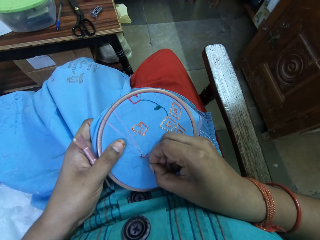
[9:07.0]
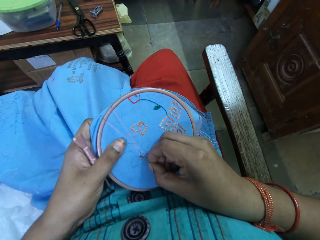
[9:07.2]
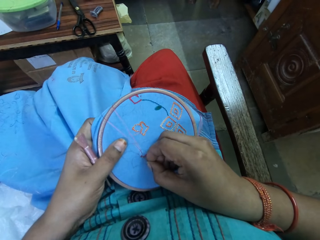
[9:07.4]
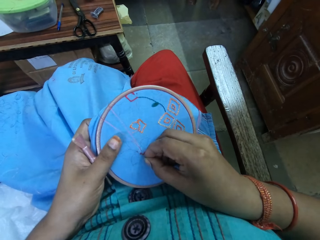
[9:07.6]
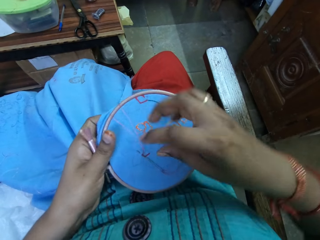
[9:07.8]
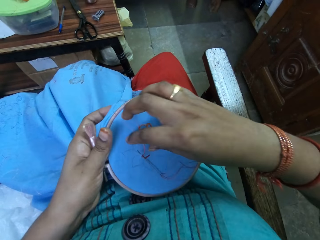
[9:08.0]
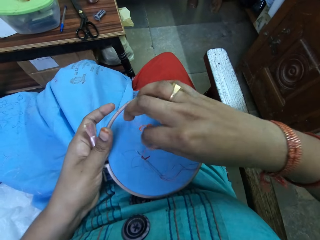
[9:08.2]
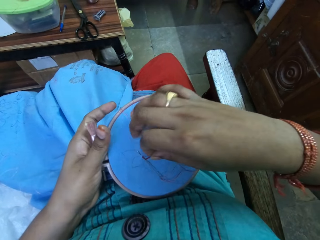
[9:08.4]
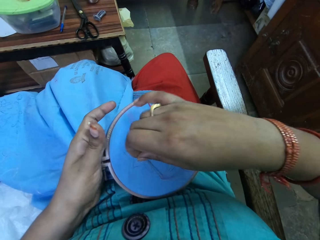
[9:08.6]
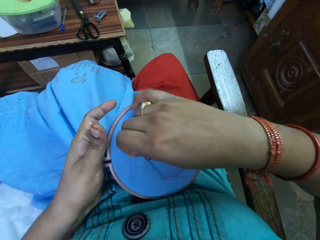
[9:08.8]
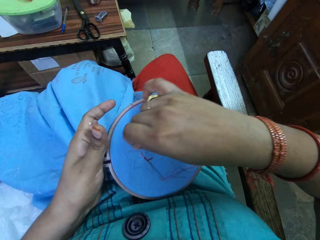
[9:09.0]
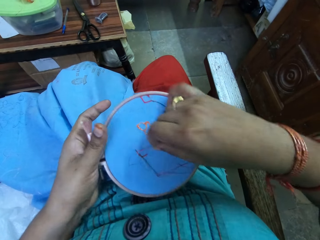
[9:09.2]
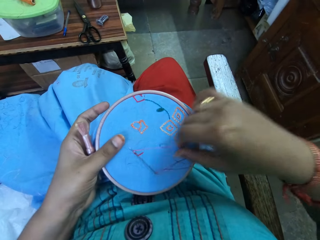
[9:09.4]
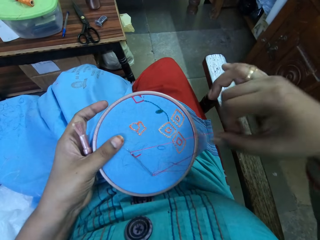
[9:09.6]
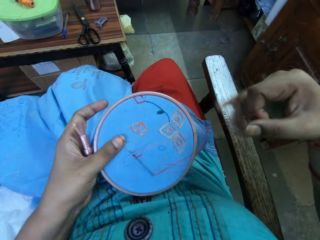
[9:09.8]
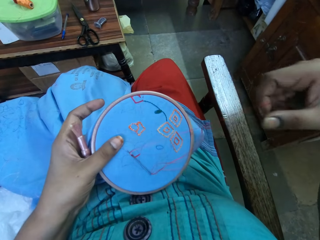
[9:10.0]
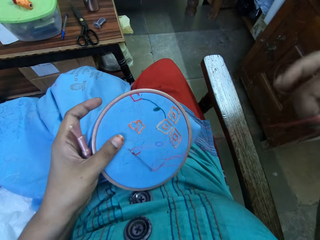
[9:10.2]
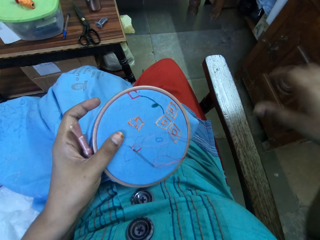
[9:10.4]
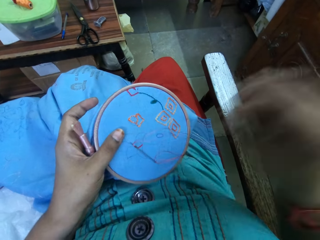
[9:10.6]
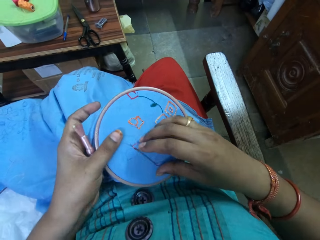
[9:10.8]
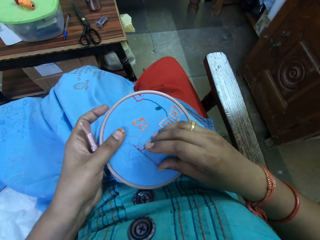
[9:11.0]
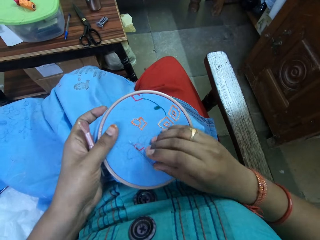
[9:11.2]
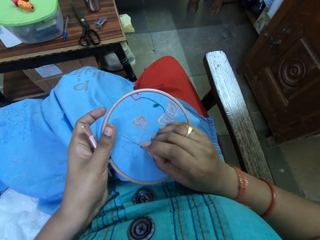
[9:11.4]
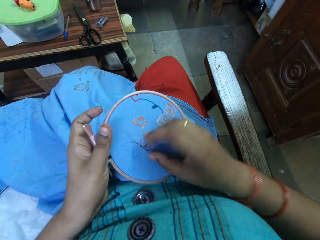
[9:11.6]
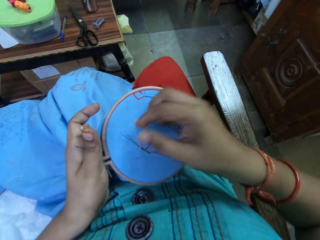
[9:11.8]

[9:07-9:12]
The camera wearer rounds the thread on the needle. They stretch the thread. They push the needle.

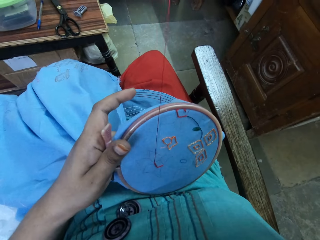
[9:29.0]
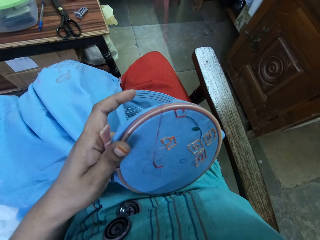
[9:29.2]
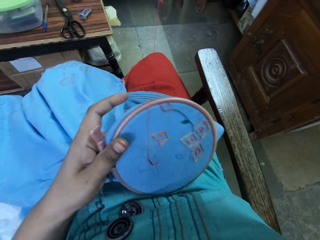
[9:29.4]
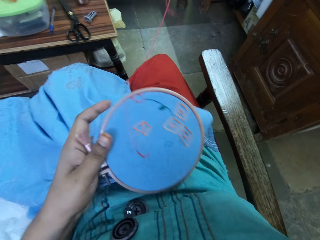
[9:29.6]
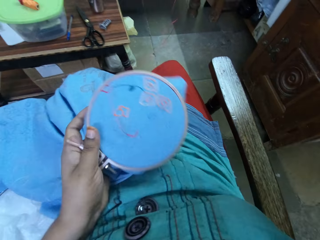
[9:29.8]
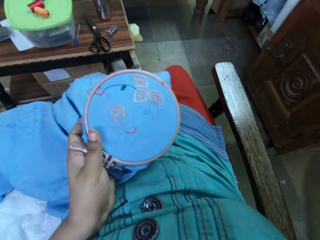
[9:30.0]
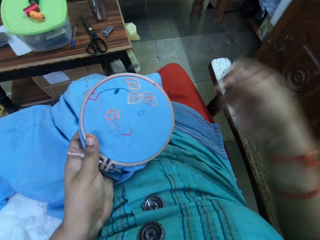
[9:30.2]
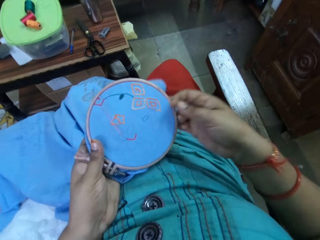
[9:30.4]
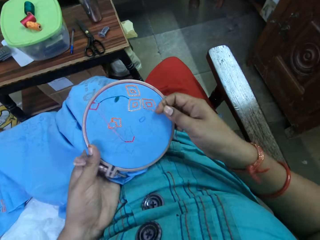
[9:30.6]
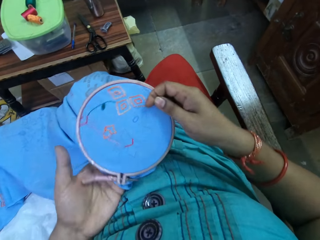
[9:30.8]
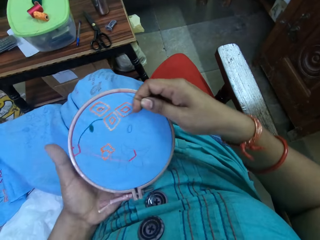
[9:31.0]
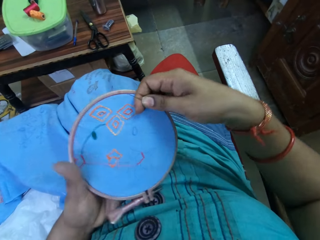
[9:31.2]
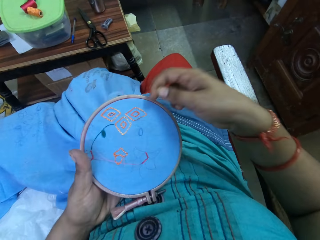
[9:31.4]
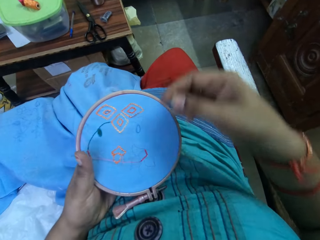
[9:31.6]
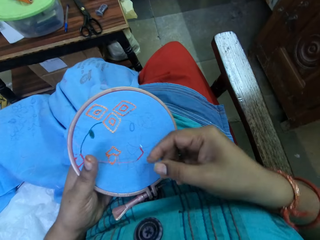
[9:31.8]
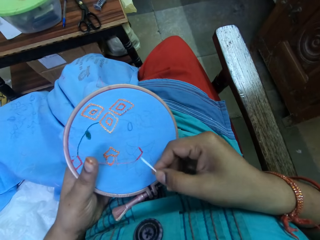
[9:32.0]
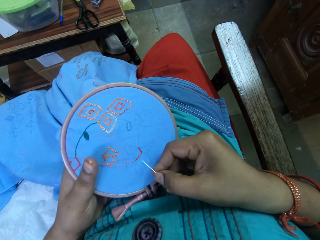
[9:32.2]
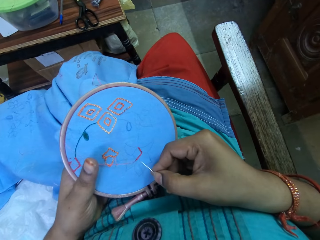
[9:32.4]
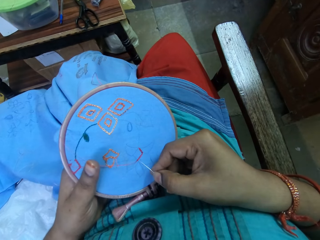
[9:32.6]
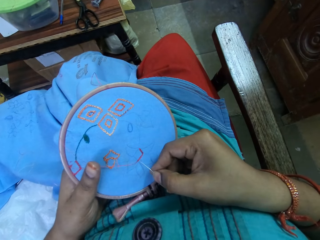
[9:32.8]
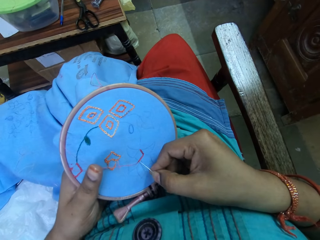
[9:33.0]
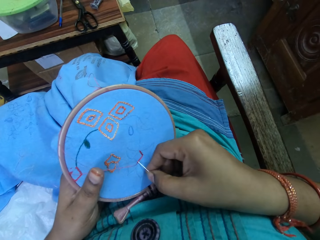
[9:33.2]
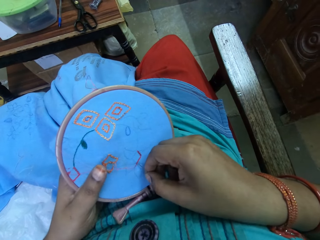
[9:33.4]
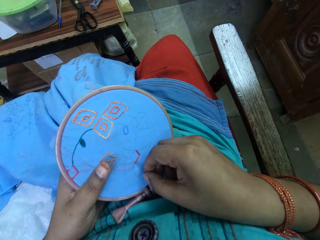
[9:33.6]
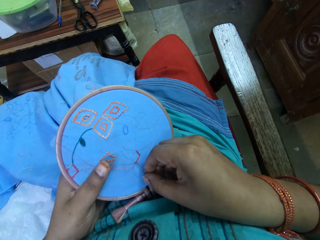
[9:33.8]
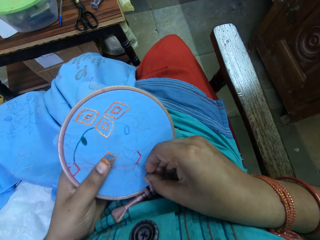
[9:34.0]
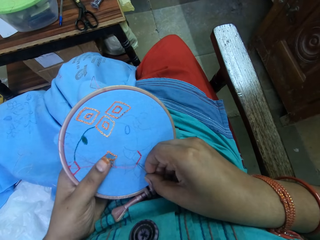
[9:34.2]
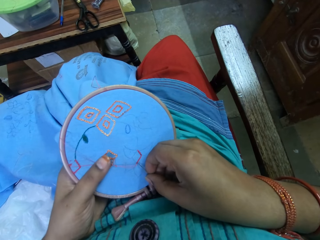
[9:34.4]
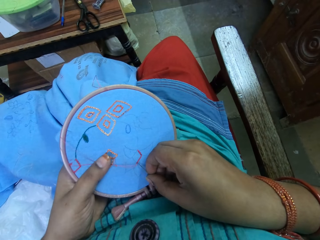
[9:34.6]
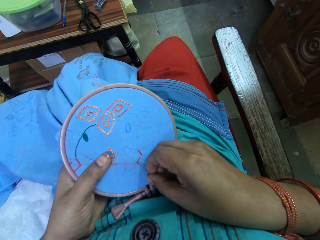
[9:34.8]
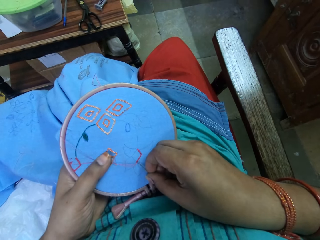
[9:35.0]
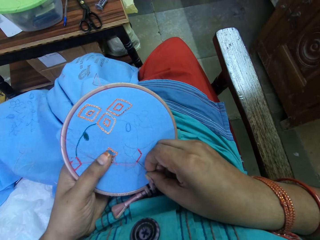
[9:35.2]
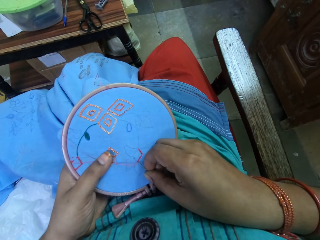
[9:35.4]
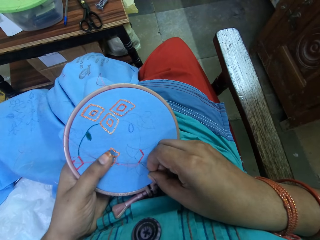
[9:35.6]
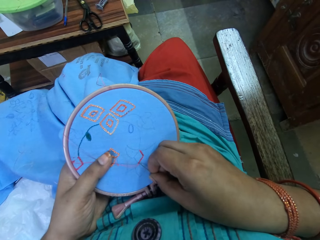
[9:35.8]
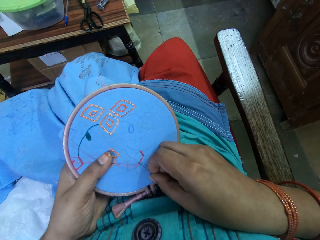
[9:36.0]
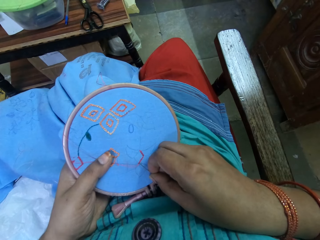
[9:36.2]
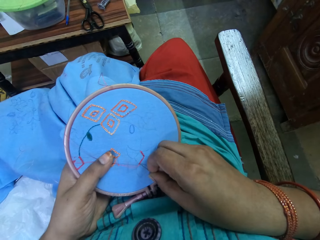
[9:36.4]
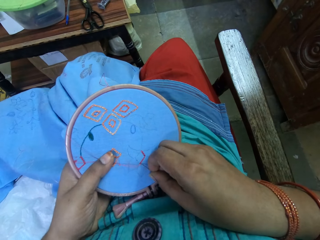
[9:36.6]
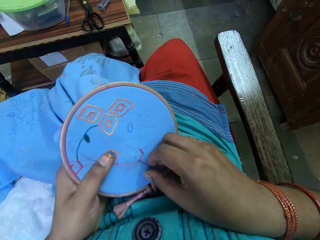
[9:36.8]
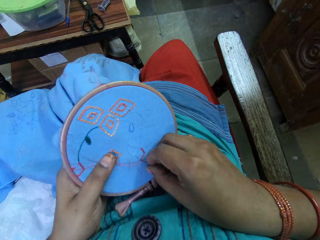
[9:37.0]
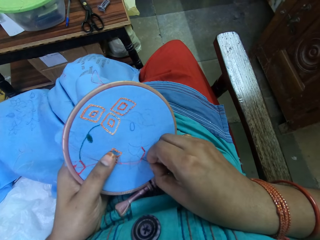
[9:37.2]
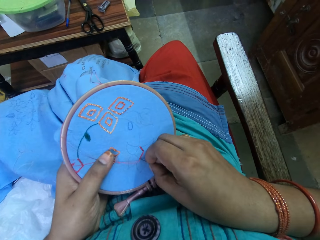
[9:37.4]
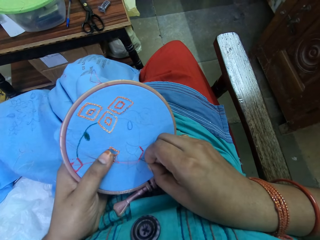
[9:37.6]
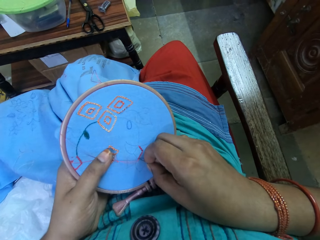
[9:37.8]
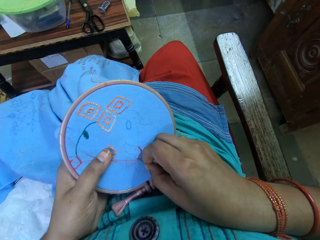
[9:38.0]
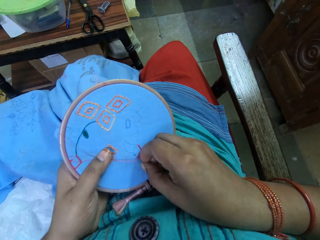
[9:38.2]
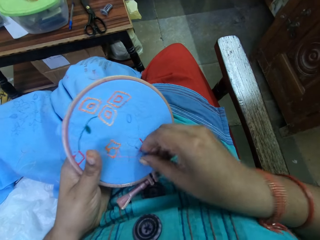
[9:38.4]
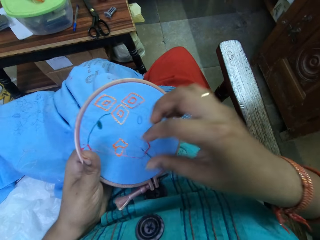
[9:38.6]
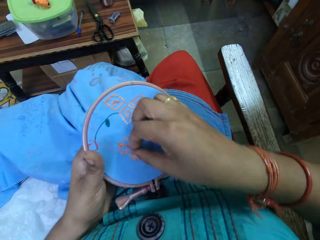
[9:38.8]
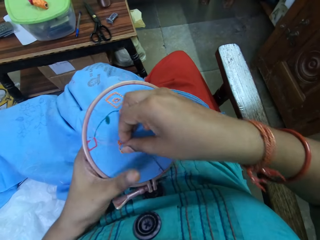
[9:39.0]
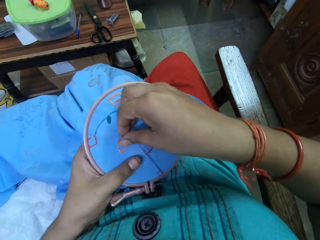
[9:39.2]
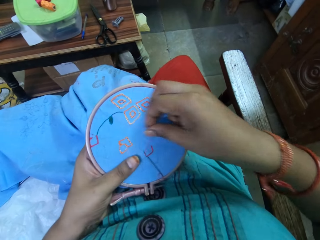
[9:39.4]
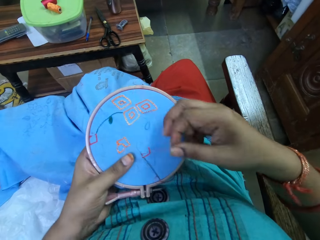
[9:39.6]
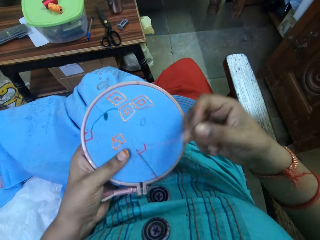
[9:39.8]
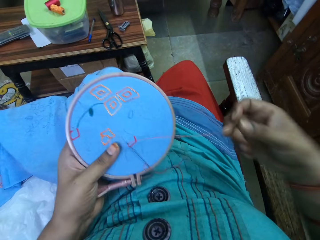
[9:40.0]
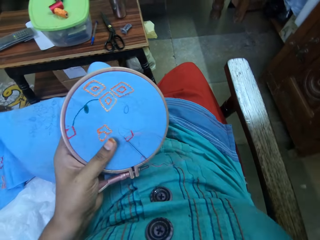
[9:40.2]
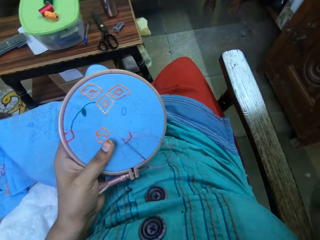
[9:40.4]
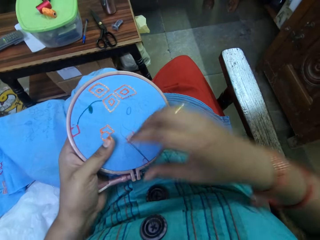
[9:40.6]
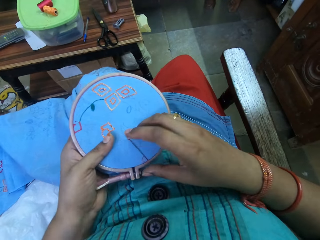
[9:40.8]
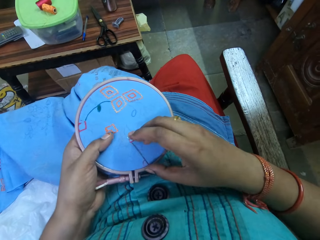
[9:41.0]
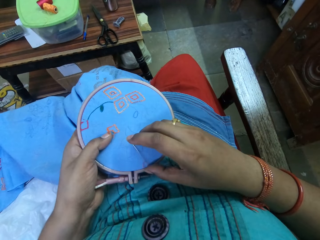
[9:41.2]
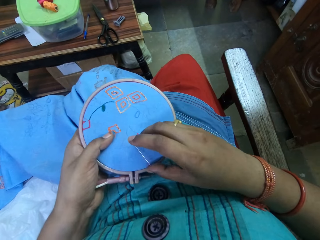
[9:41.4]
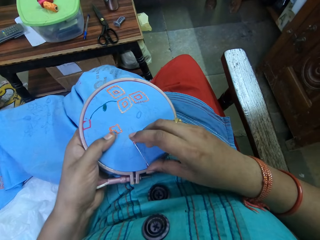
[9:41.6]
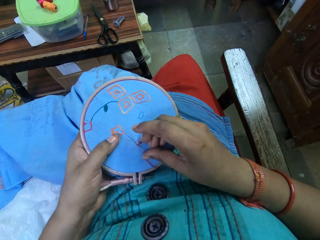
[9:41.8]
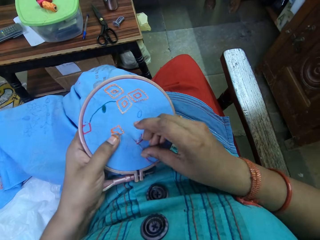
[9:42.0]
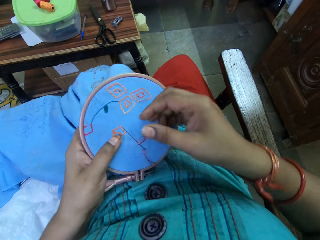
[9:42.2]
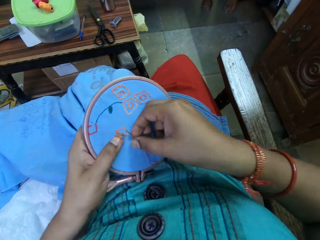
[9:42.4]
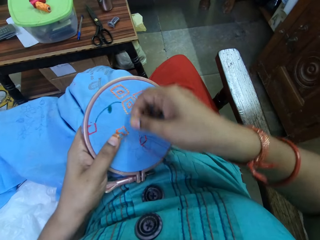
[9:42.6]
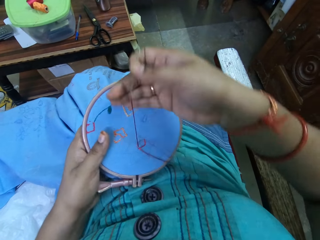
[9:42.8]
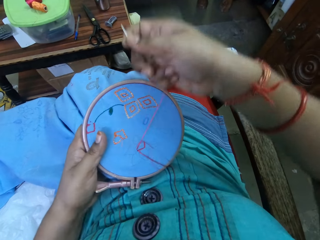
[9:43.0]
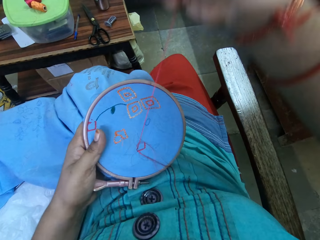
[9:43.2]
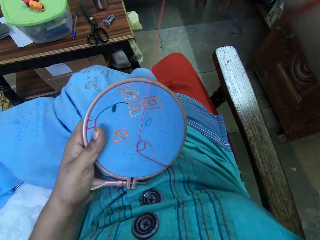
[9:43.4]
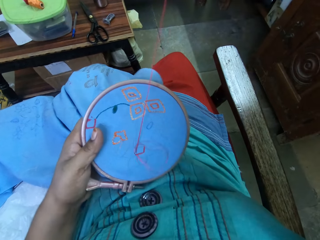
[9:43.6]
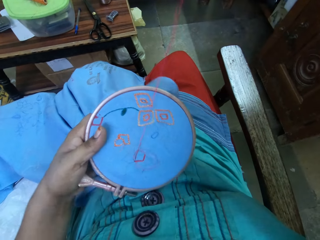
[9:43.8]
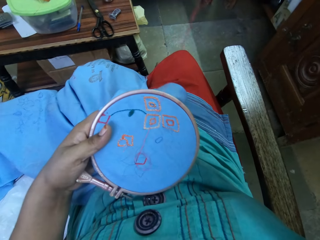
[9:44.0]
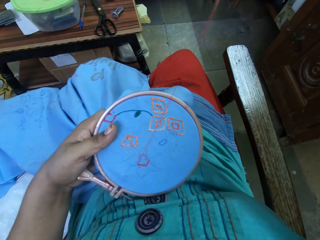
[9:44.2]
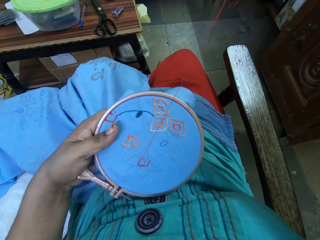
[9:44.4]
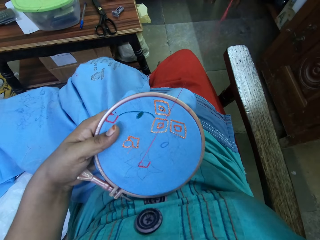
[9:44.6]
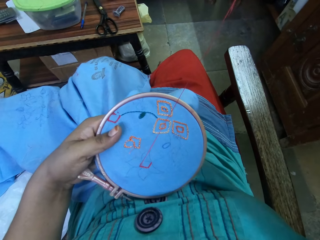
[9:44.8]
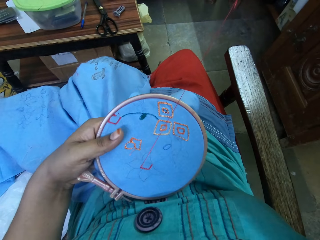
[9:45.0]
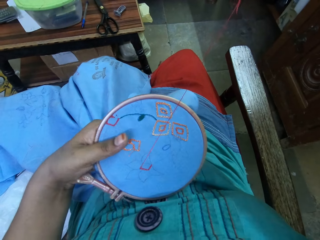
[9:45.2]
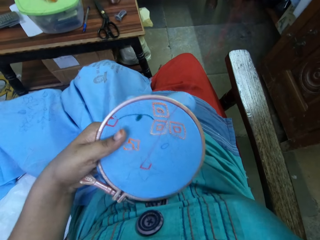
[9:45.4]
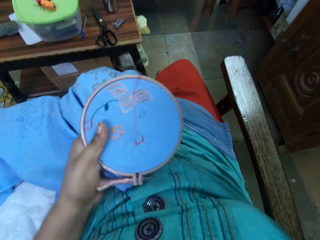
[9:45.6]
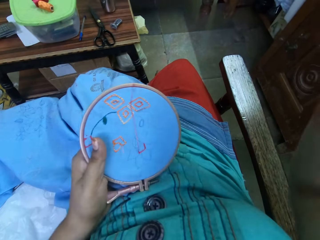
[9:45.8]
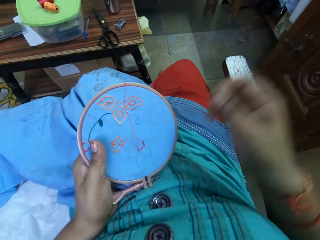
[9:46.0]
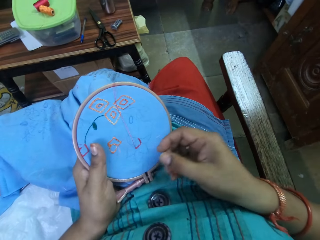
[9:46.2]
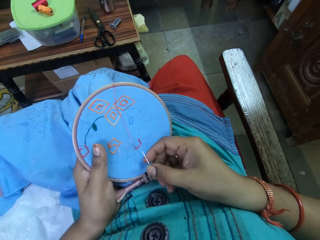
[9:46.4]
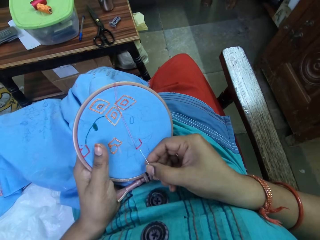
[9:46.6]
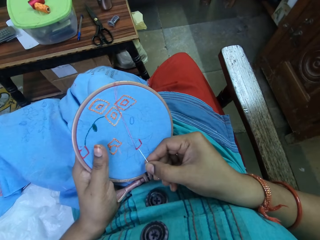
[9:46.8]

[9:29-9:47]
The camera wearer rotates the fabric or piece of cloth in her hands. She sews the decorative flowers on the fabric with a hand needle and a thread. She knits the piece of cloth. She talks. She knits the piece of cloth. She pulls the thread.
